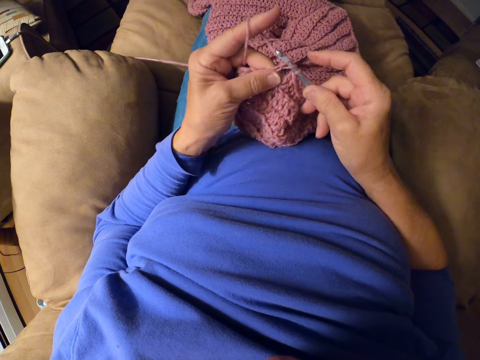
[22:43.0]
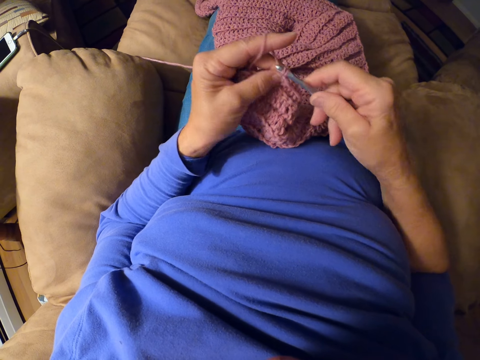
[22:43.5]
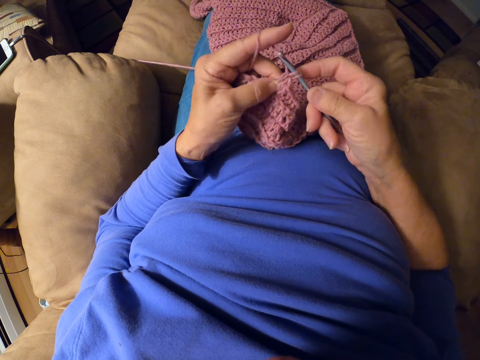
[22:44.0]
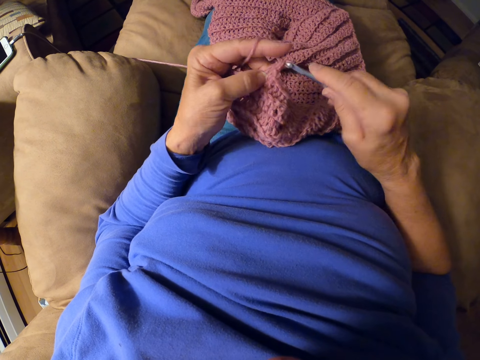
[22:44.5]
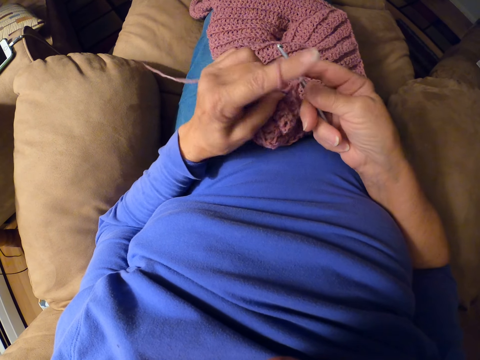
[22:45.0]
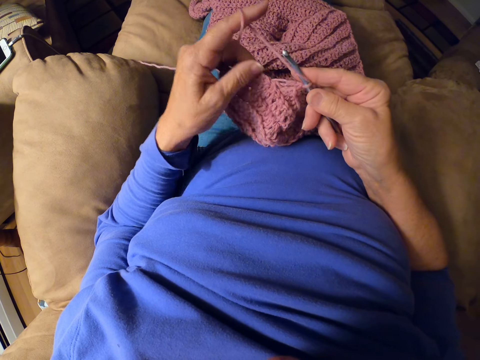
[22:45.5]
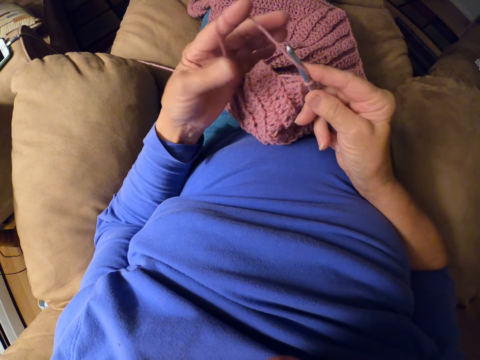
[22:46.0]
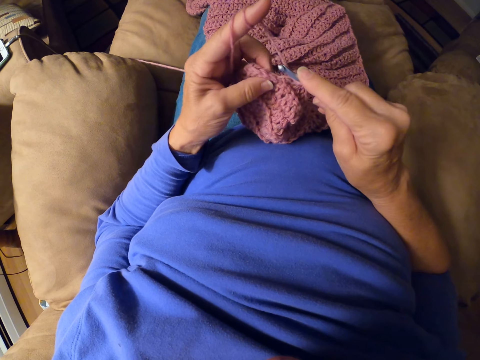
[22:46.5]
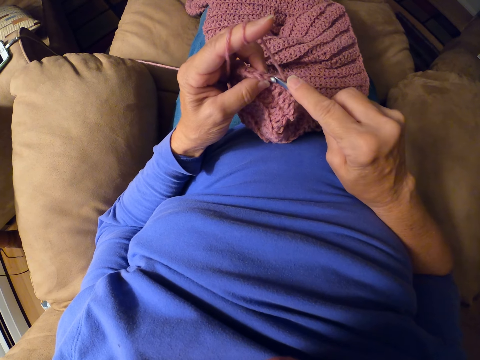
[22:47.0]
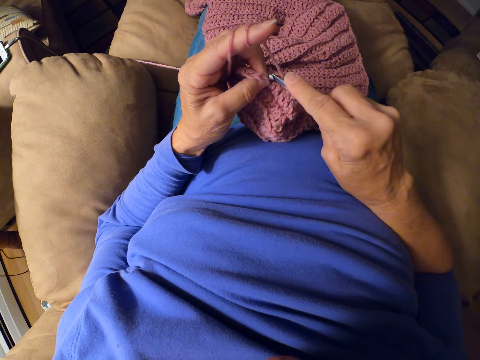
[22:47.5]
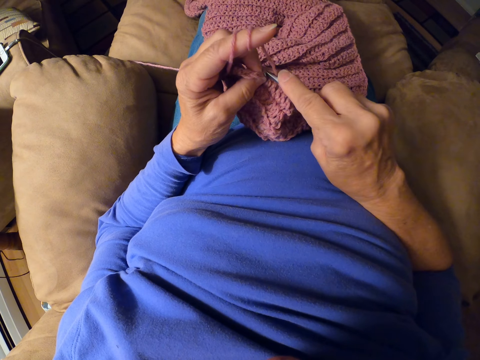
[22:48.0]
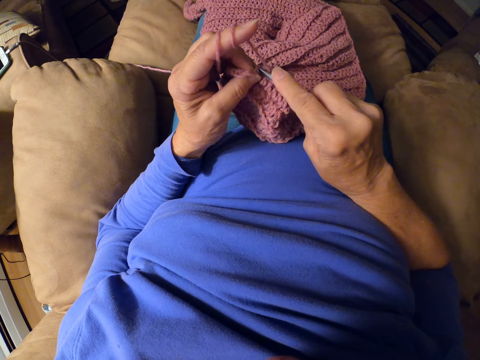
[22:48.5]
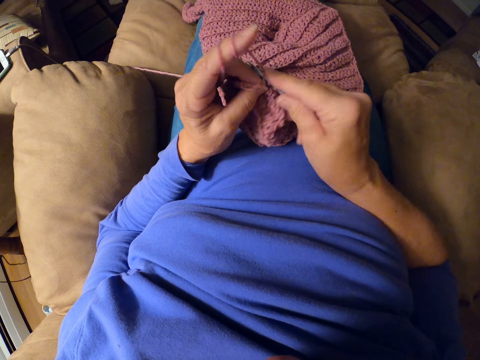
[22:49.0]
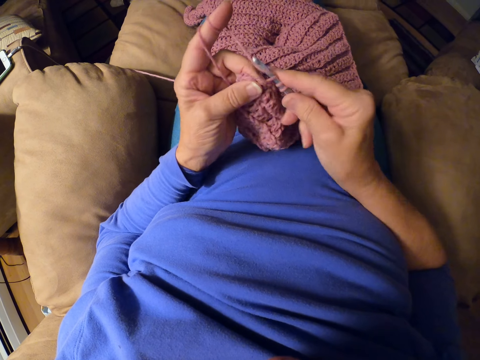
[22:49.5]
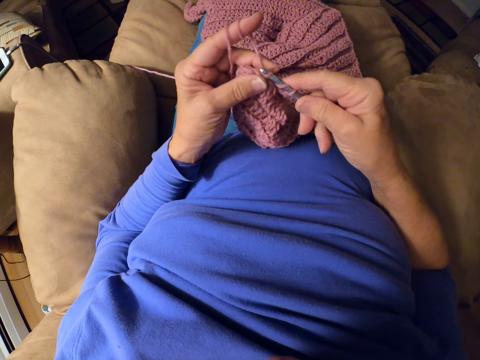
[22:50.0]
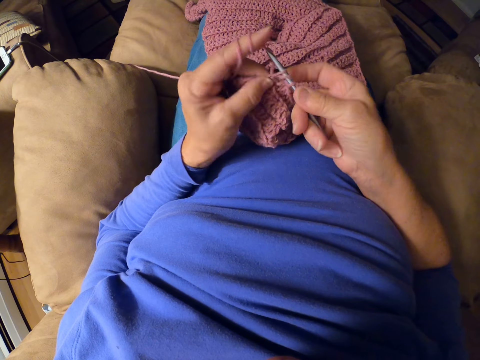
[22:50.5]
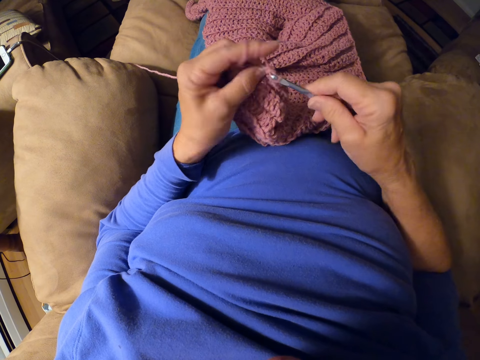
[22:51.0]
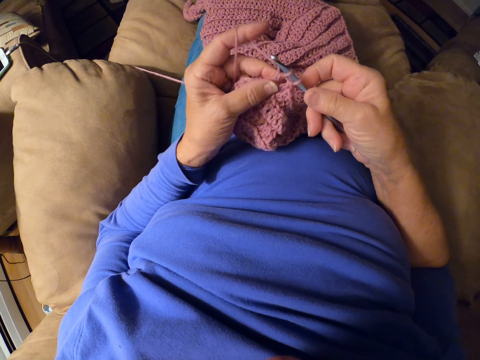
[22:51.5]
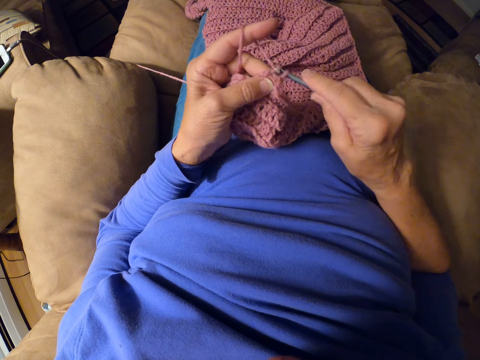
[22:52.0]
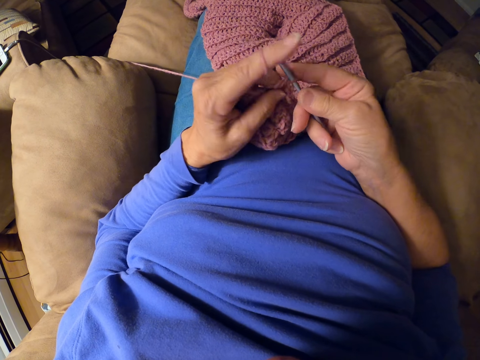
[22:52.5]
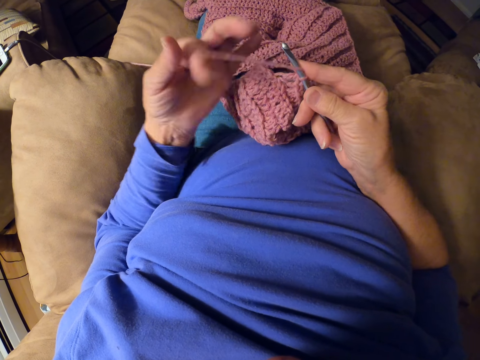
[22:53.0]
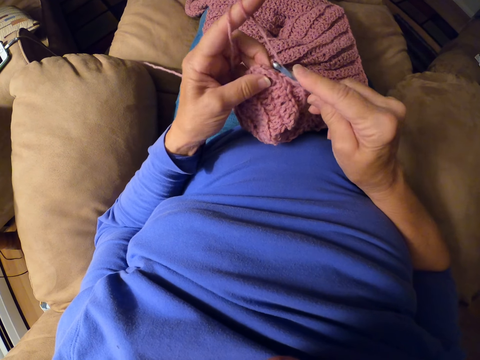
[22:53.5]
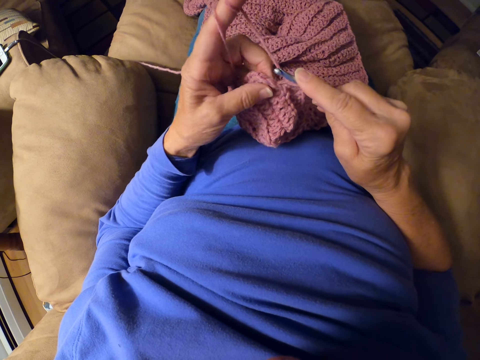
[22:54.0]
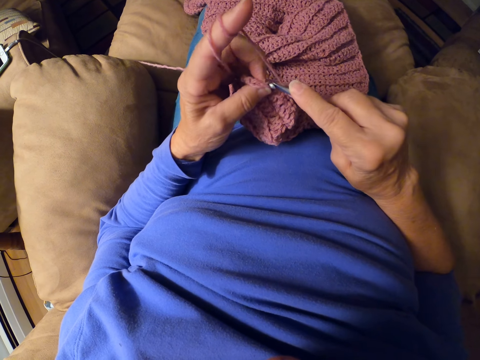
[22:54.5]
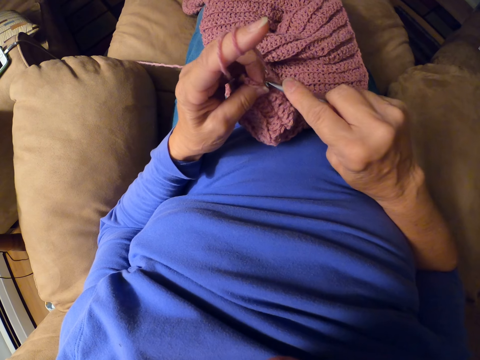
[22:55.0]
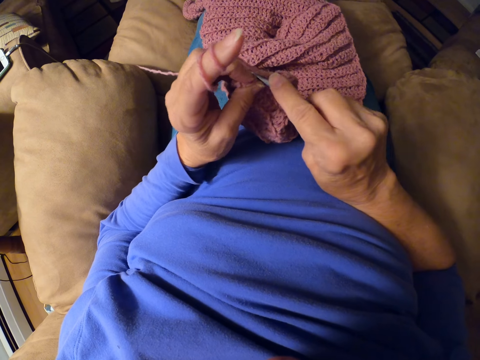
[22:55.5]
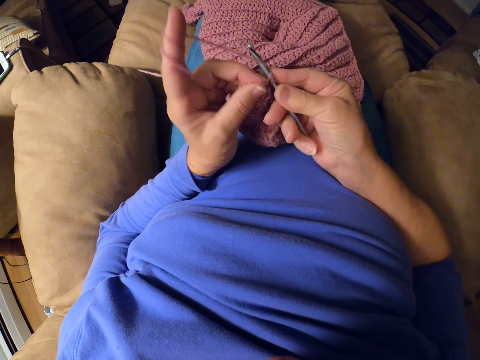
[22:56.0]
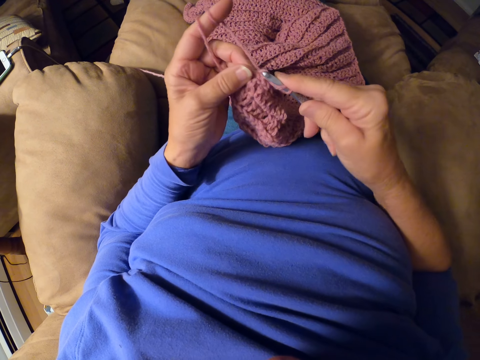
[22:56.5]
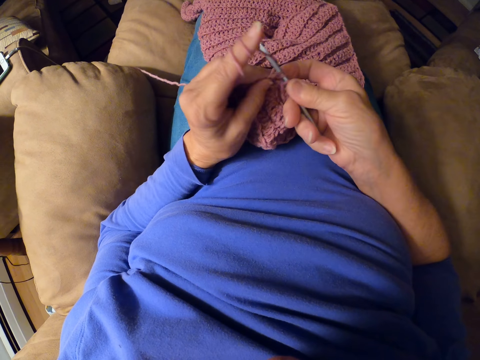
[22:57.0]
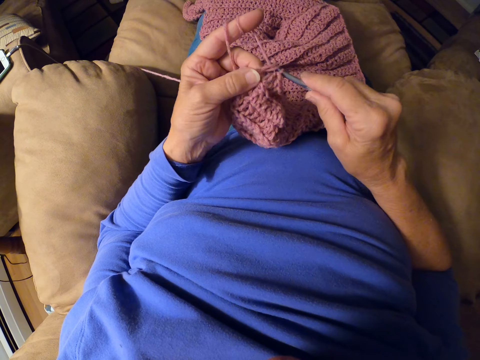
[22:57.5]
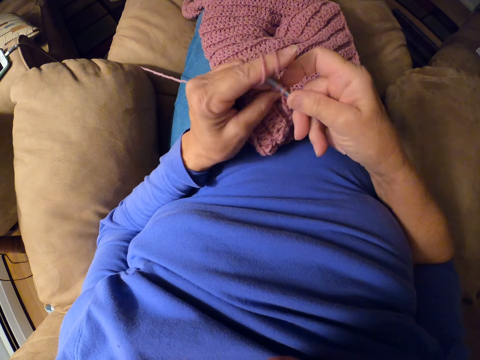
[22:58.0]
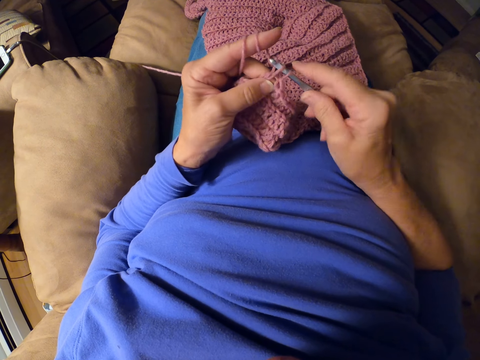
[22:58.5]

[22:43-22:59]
The camera wearer folds the yarn on her finger. She crochets a woolen fabric with a crochet hook. She folds the yarn on her finger again. She crochets the woolen fabric with the crochet hook again.

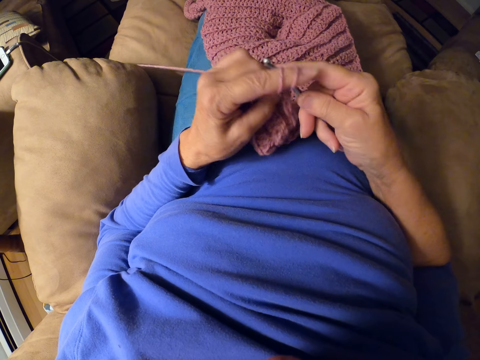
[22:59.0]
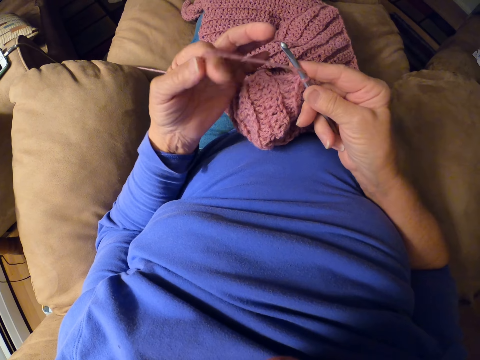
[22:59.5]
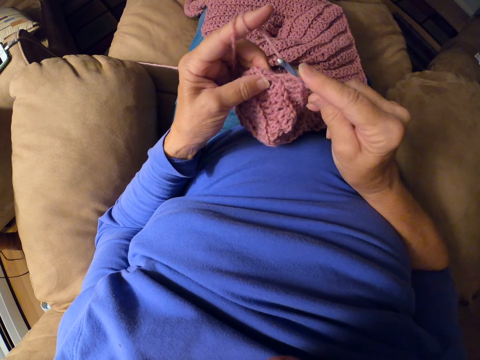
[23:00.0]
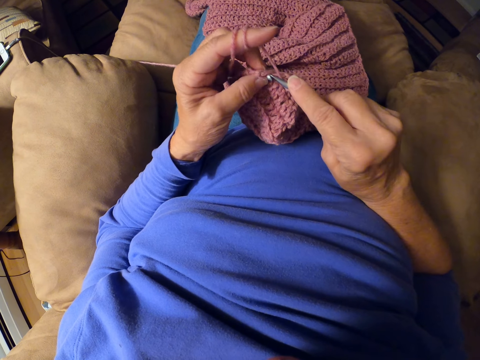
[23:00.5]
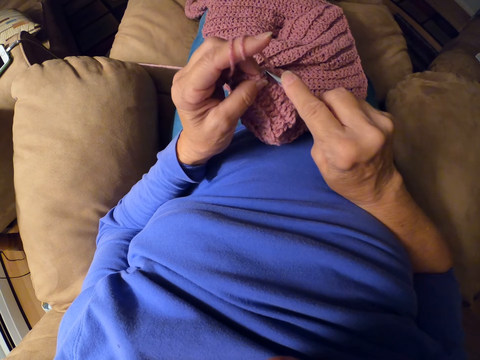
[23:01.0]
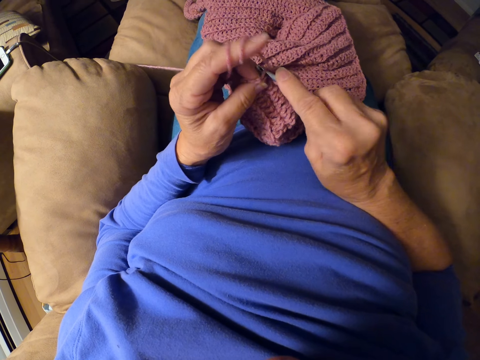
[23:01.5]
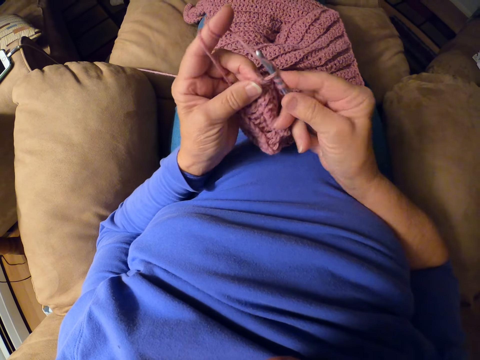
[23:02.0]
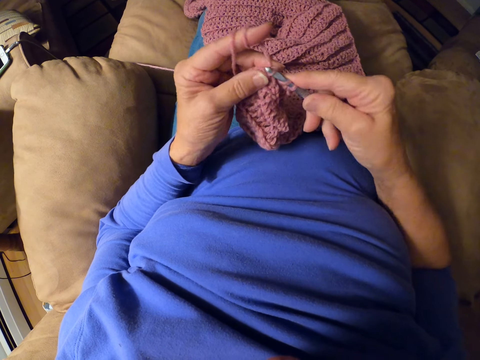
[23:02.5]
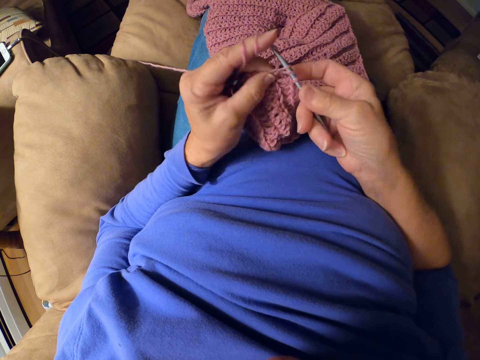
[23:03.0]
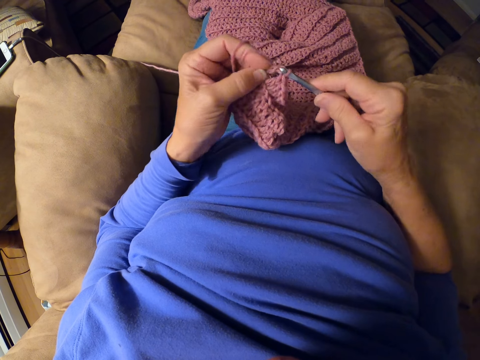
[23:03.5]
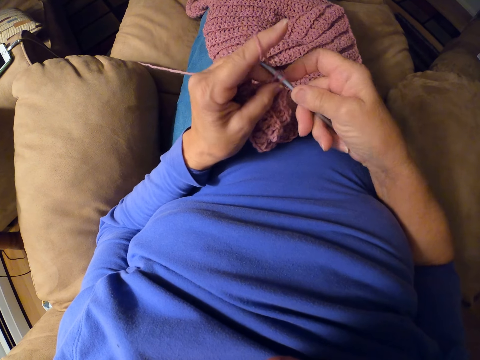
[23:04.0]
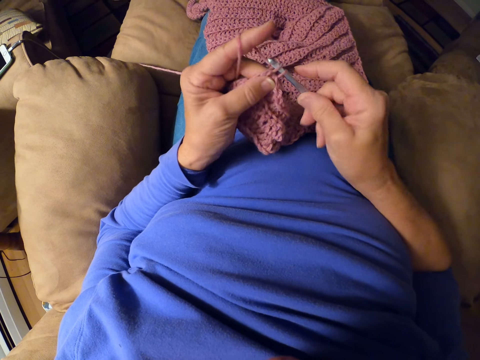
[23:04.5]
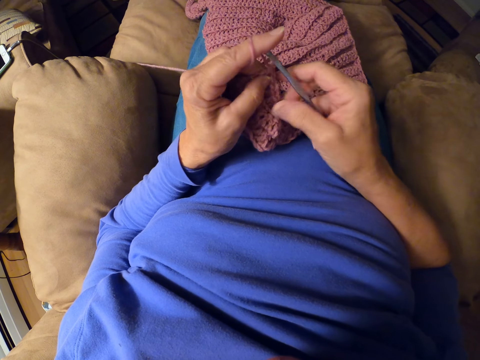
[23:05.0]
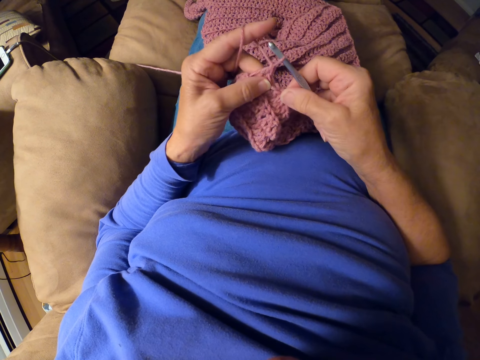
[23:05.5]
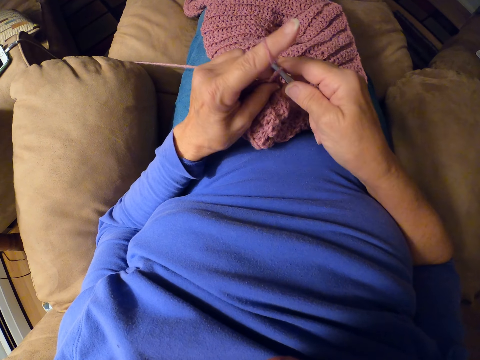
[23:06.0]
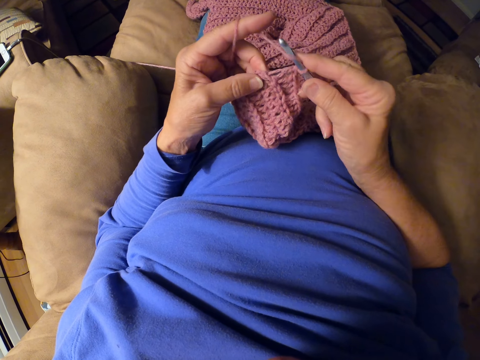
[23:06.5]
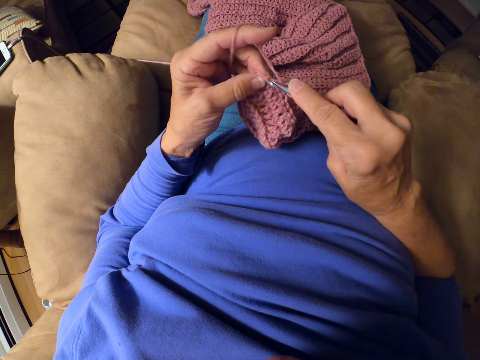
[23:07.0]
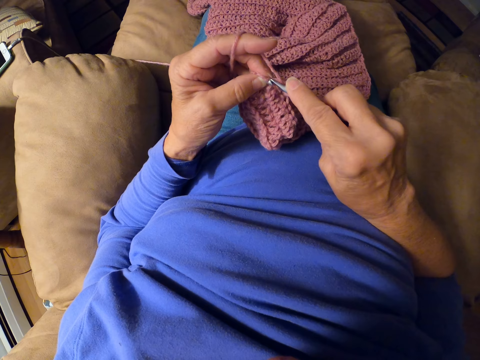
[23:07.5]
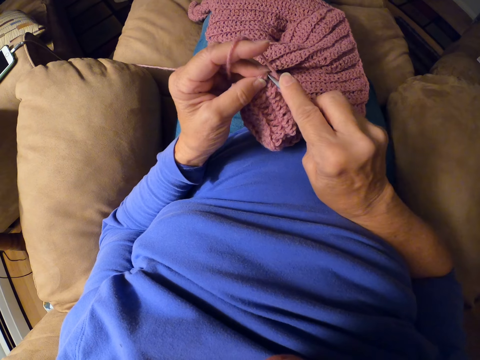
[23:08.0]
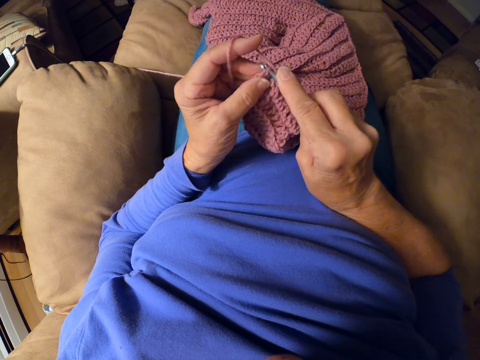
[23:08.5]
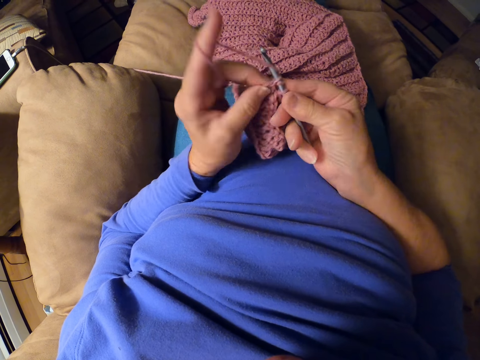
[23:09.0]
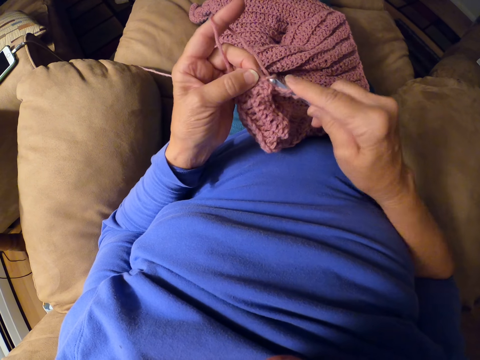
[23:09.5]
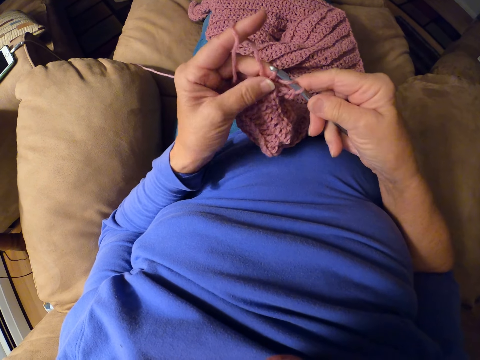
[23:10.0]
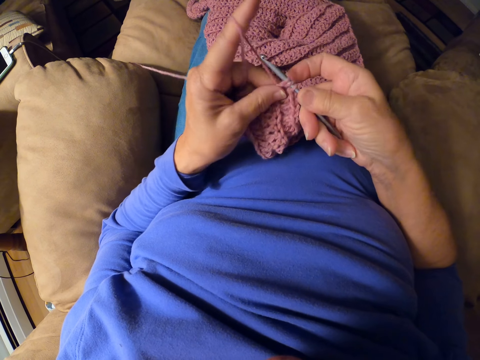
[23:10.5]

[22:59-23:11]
The camera wearer folds the yarn on her finger. She crochets a woolen fabric with a crochet hook.
